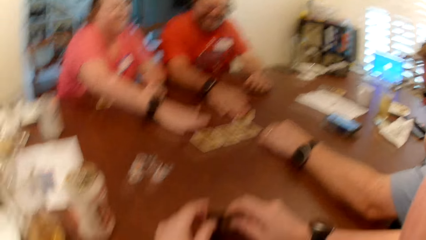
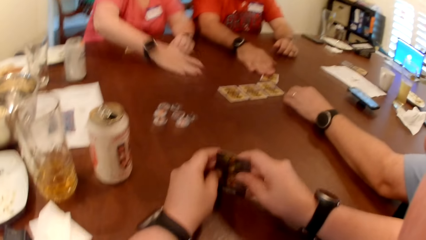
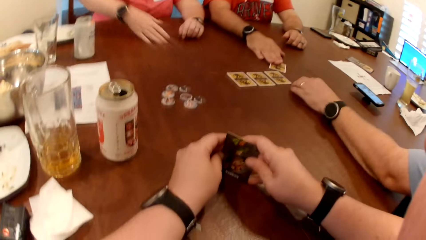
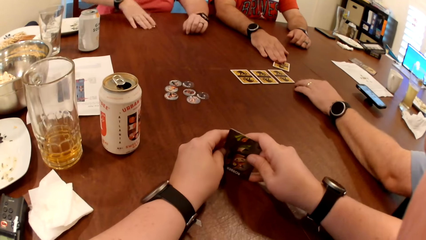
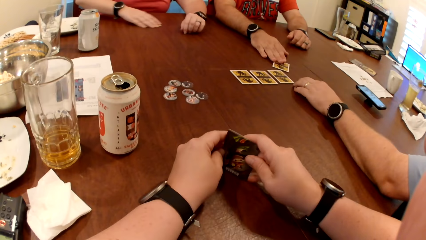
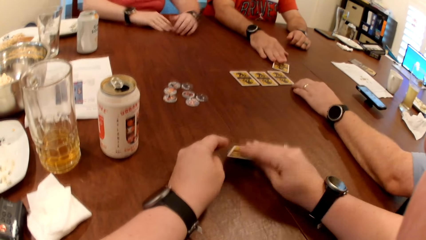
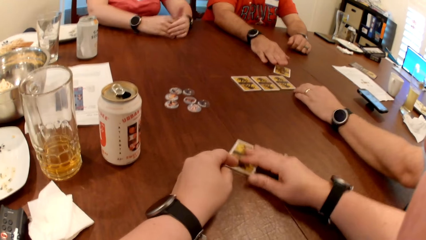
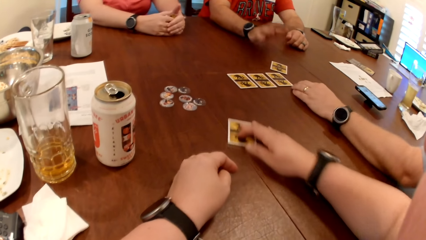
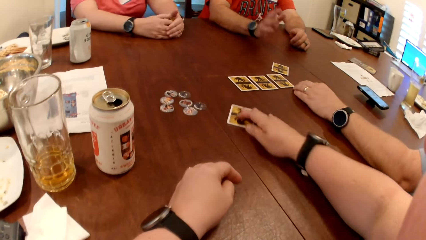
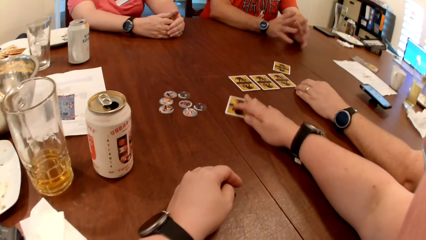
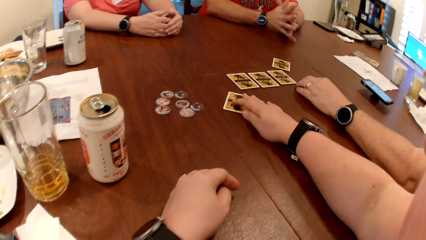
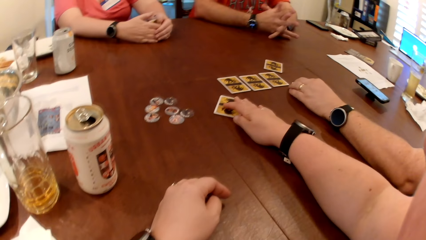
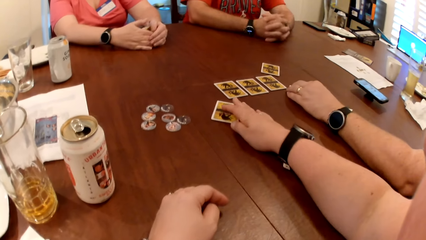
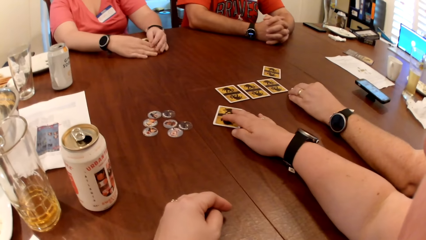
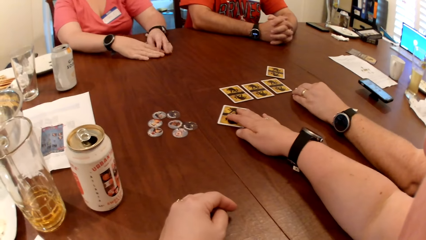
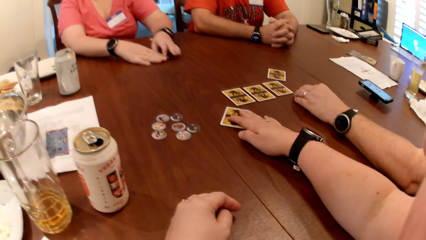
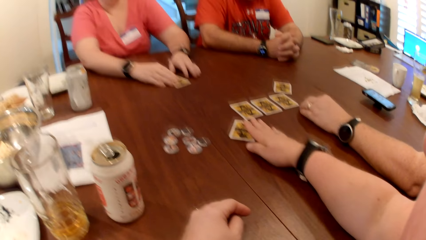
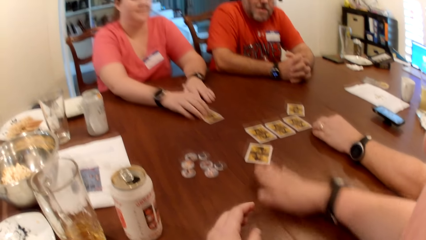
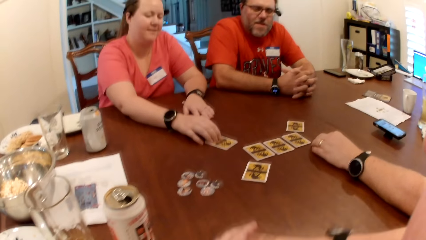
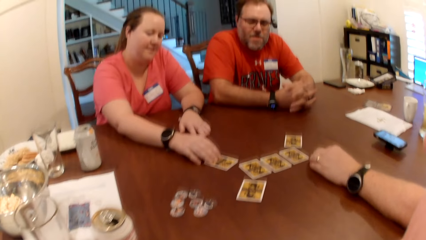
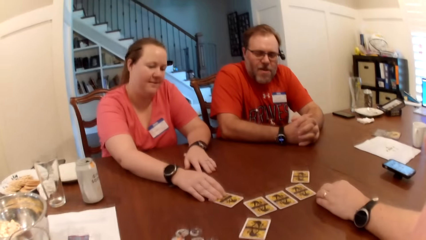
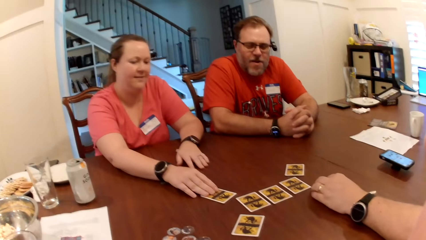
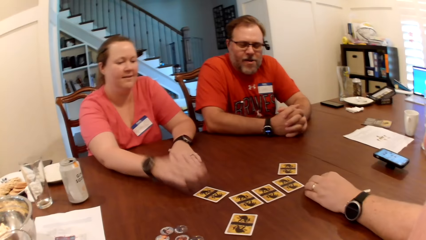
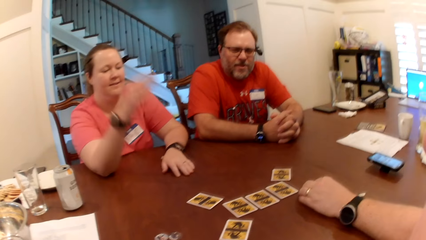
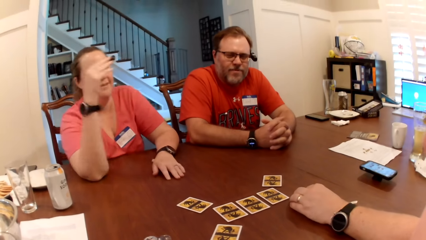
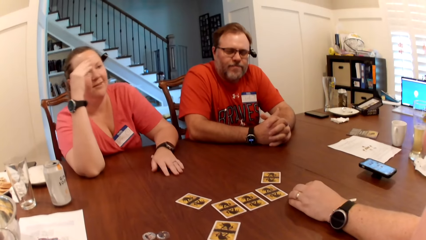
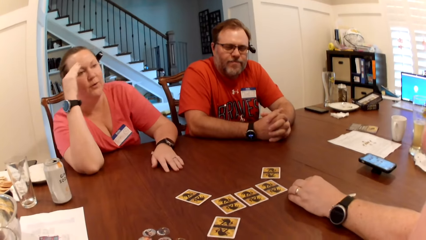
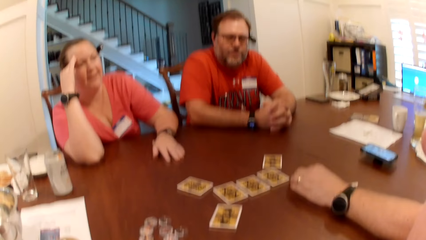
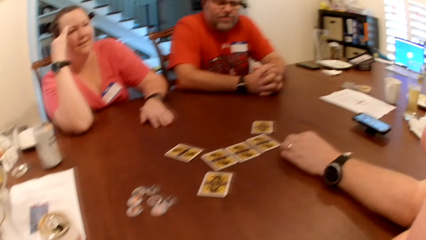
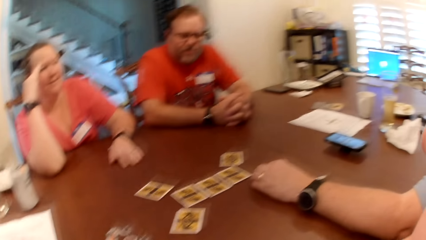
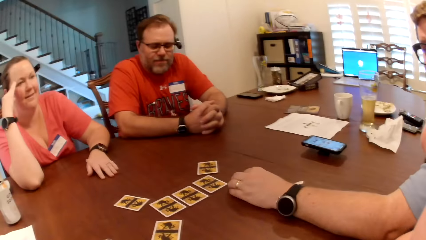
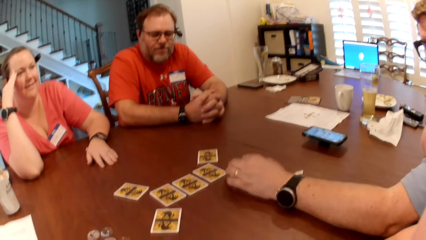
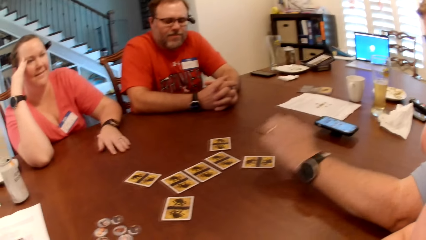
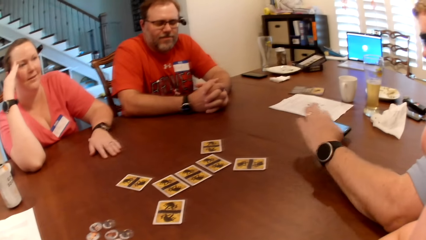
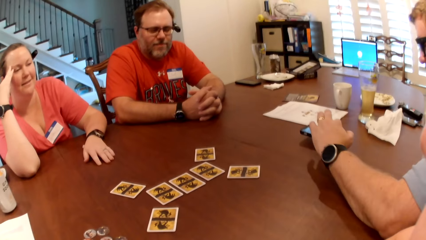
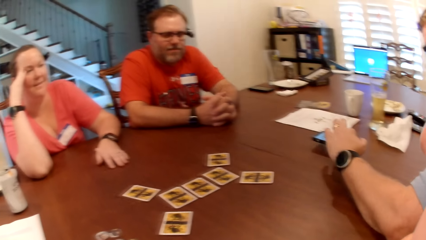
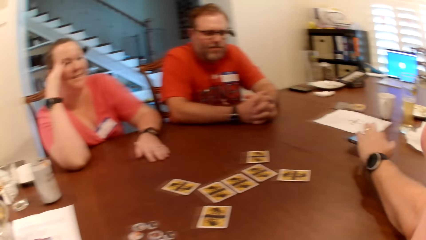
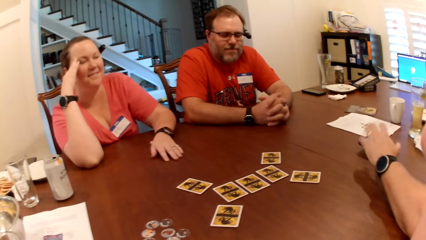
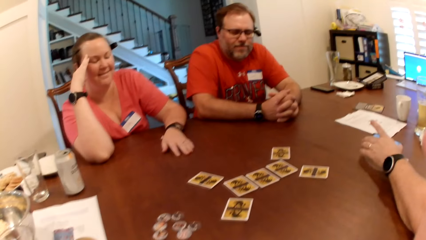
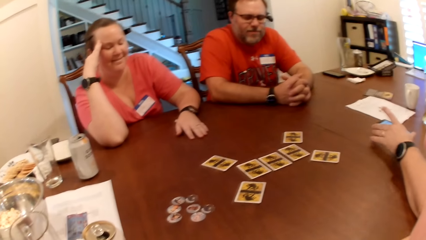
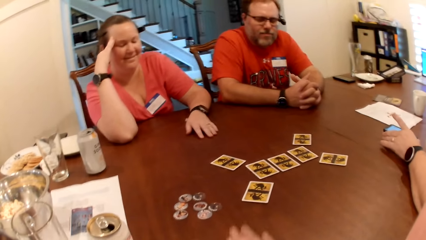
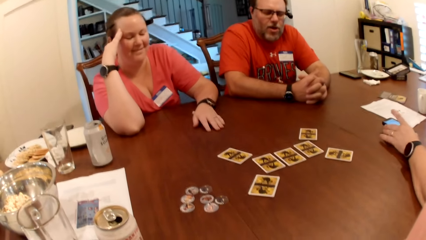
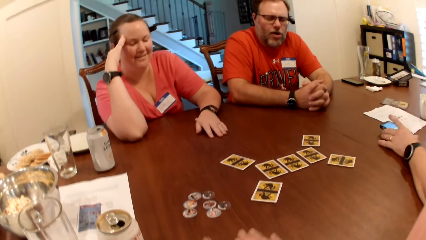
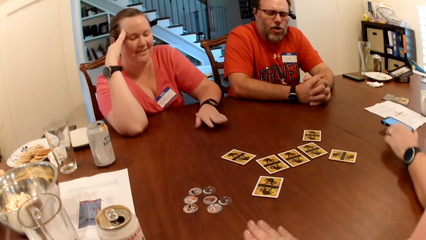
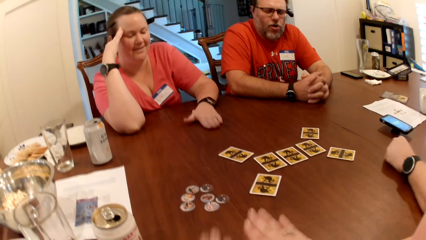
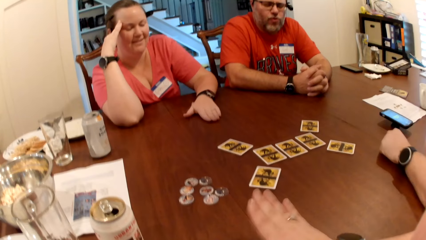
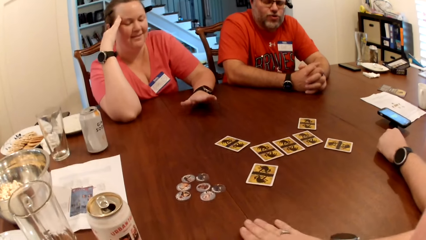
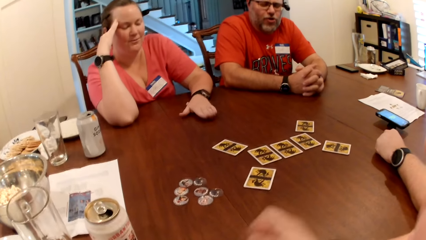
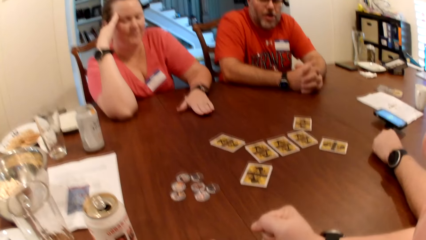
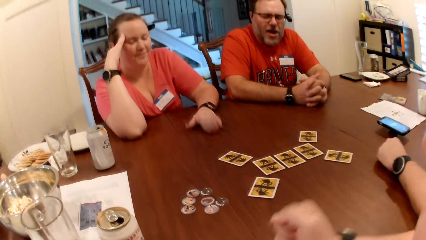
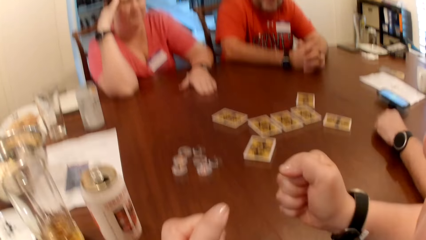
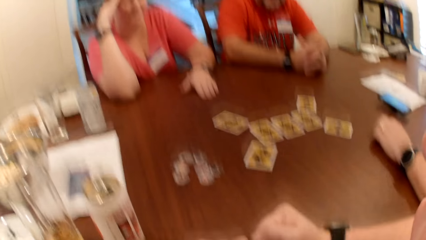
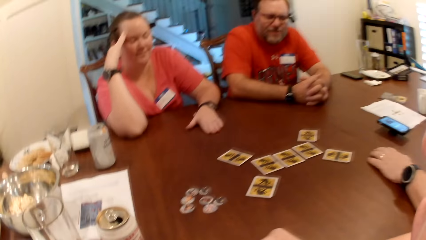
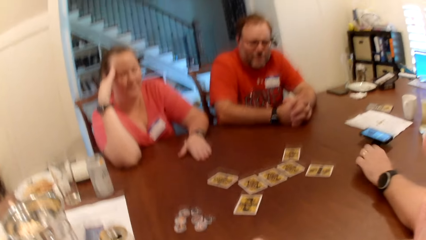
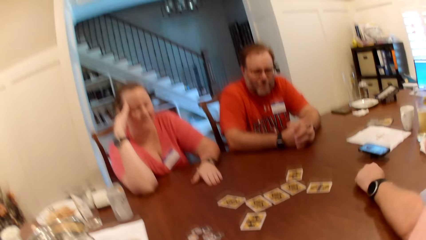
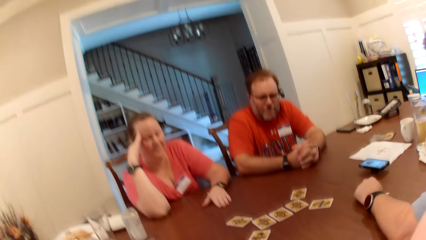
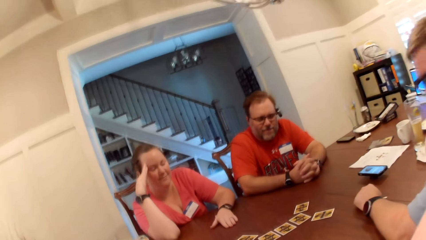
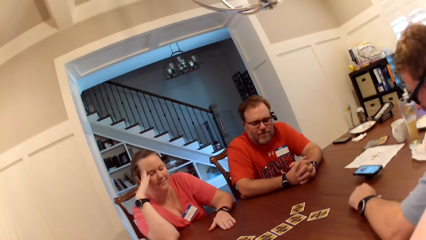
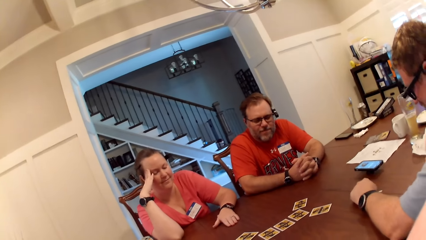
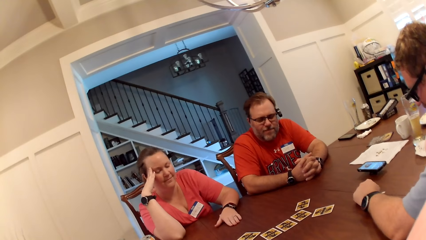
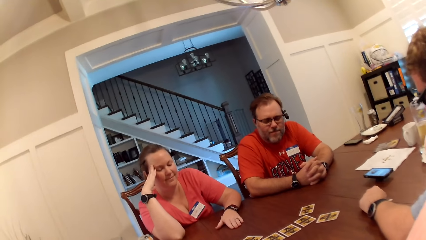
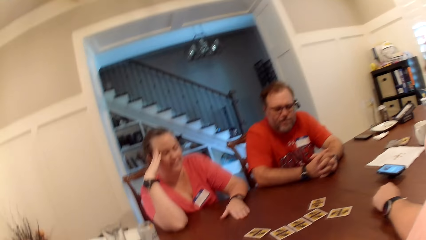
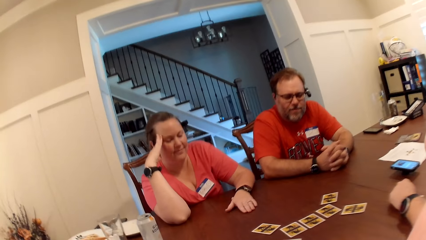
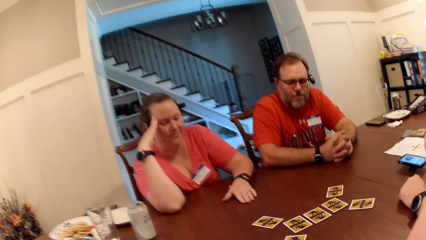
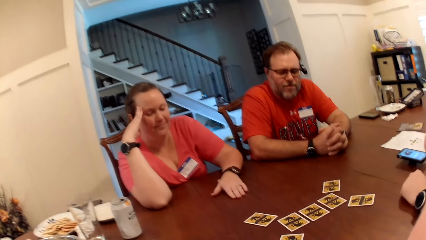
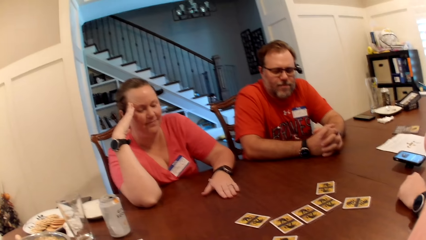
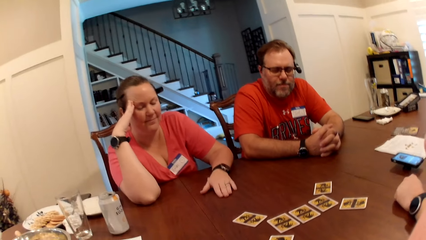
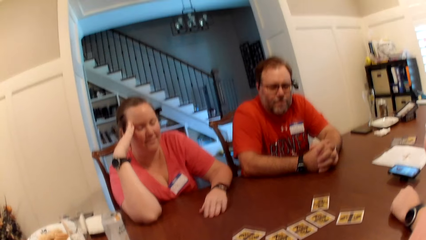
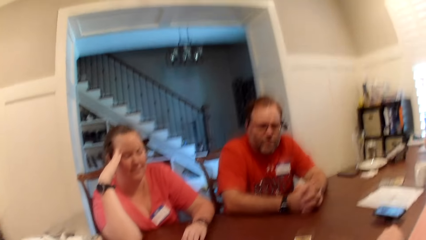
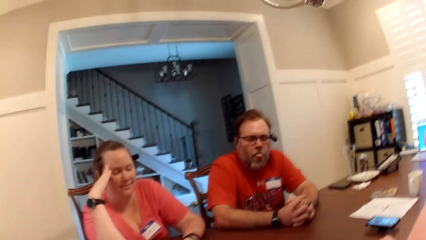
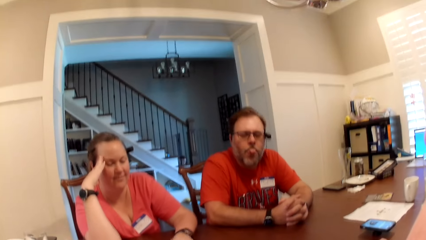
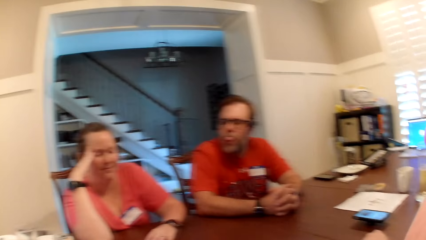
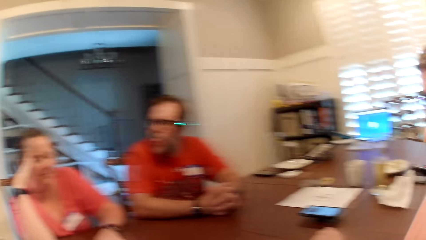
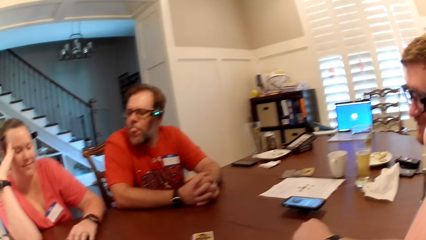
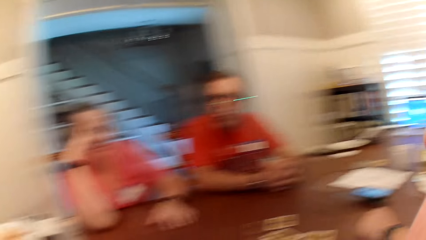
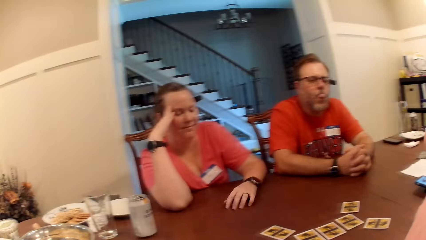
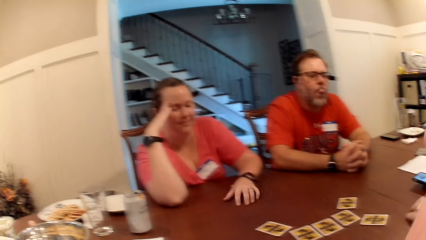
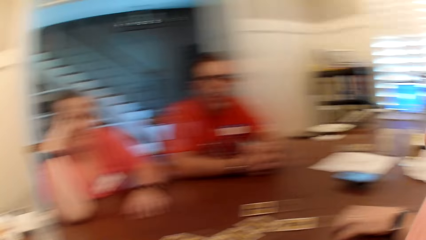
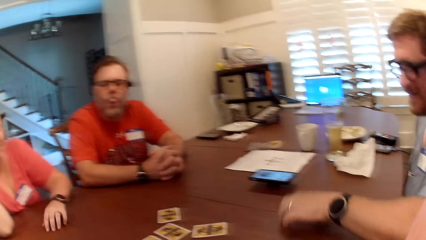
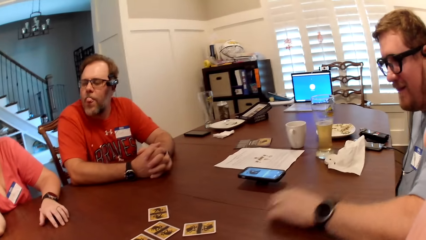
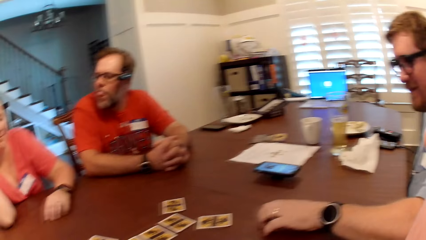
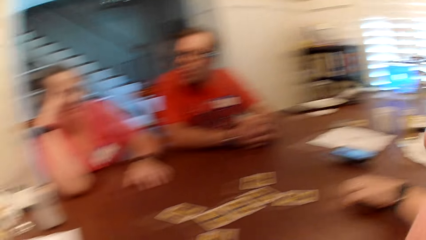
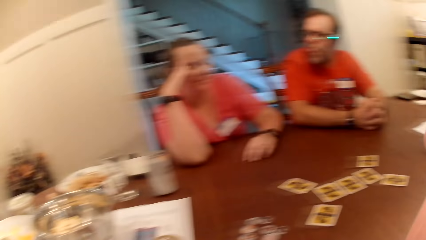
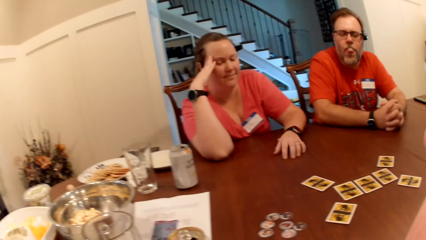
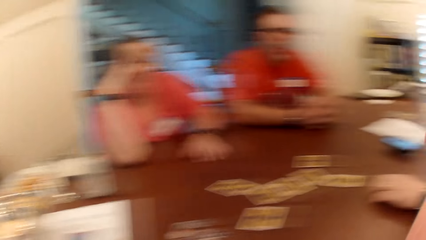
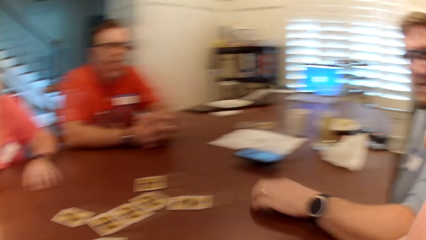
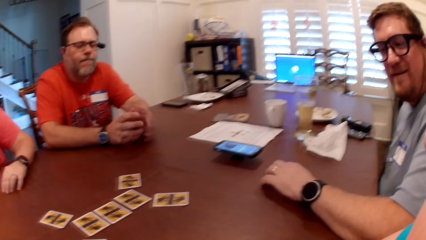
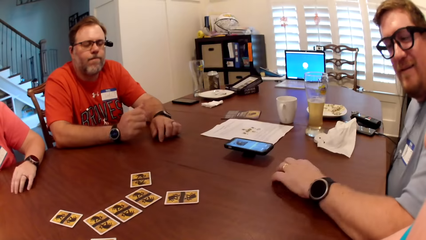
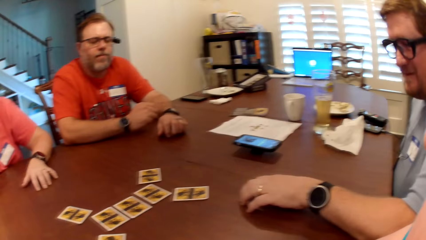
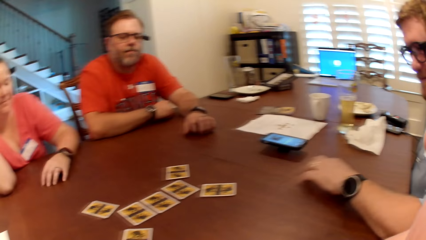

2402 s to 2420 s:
A woman removes her right hand from the cards on the table. The woman picks up the card on the table. The camera wearer looks at the card in her hand. She removes her left hand from the card in both hands. A man removes his right hand from the card on the table. The woman holds the card with both hands. The camera wearer places the card on the table with her right hand. She moves the card on the table with her right hand. The woman places the card on the table with both hands. The woman removes her left hand from the card on the table. The camera wearer removes her right hand from the card on the table. The woman slides the card on the table with her right hand. Another man converses with the woman, the first man and the camera wearer. The camera wearer folds her hands. The woman removes her right hand from the card on the table. The other man removes his left hand from the card on the table. The other man operates the phone with his left hand. The camera wearer beats the table with both hands. The other man moves the phone on the table with his left hand. The woman beats the table with her left hand. The woman moves her left hand on the table. The camera wearer looks around. The other man moves his left hand on the table. The other man rubs the table.
